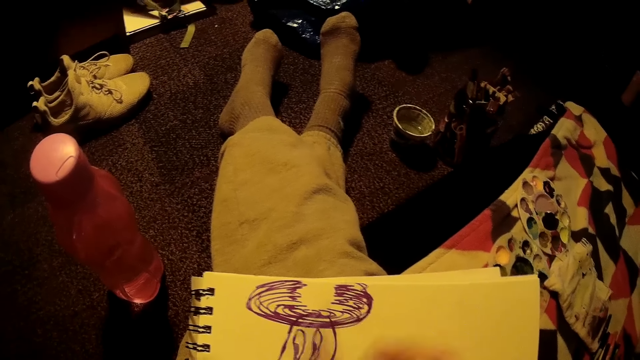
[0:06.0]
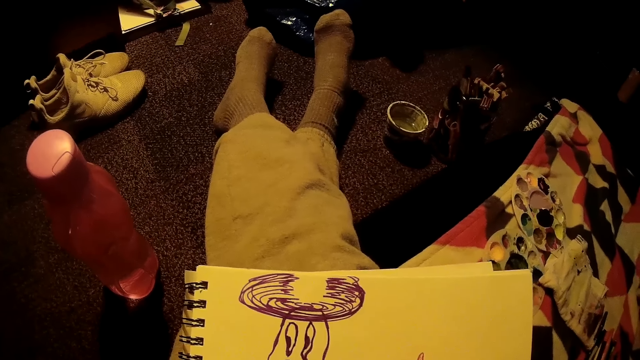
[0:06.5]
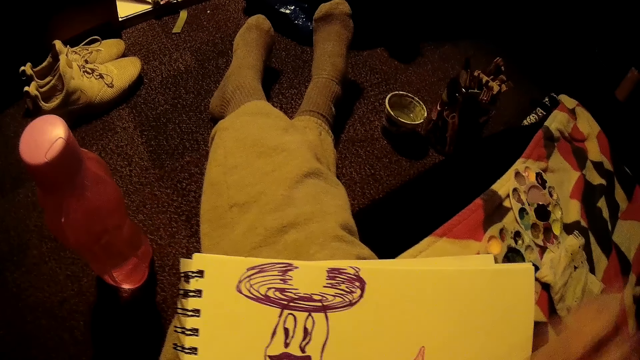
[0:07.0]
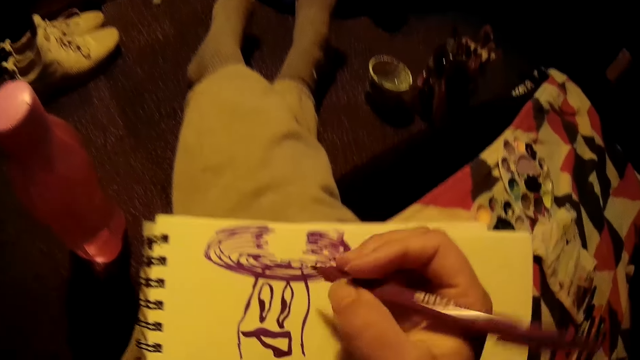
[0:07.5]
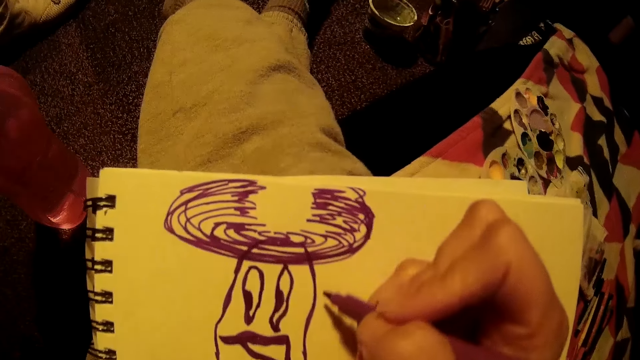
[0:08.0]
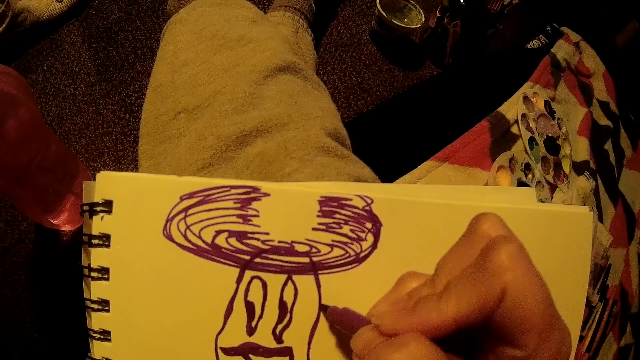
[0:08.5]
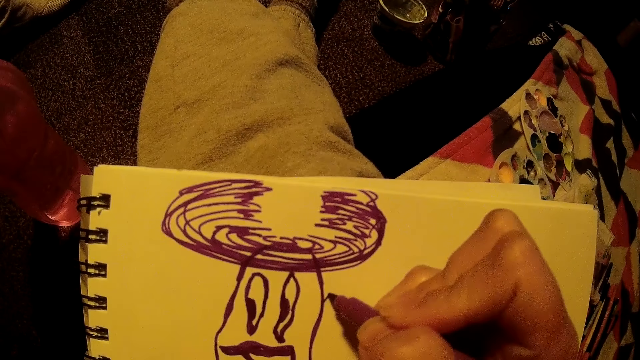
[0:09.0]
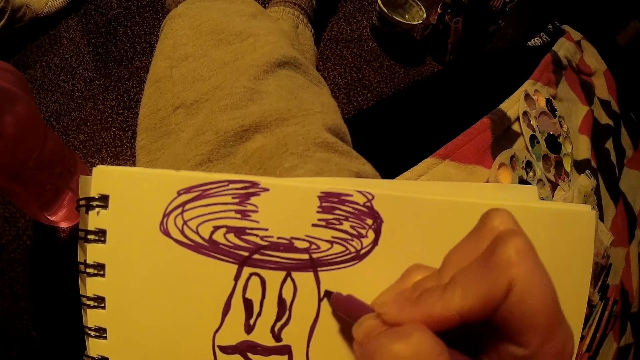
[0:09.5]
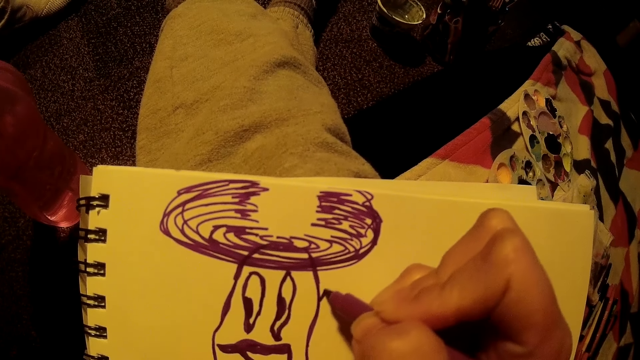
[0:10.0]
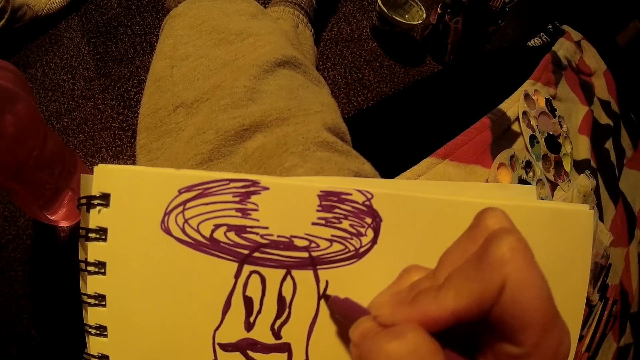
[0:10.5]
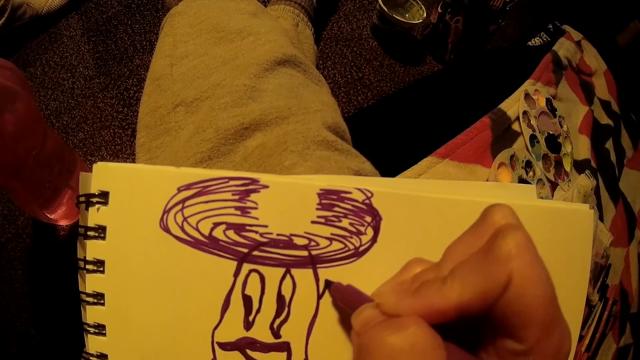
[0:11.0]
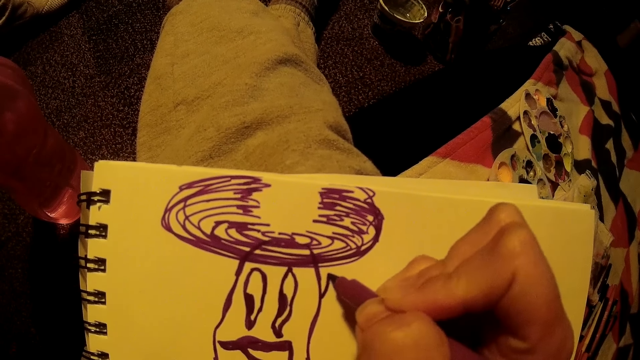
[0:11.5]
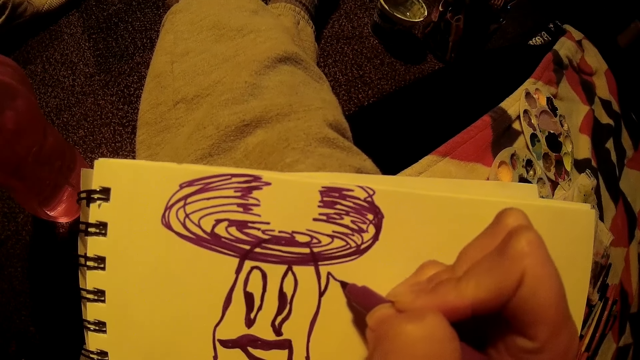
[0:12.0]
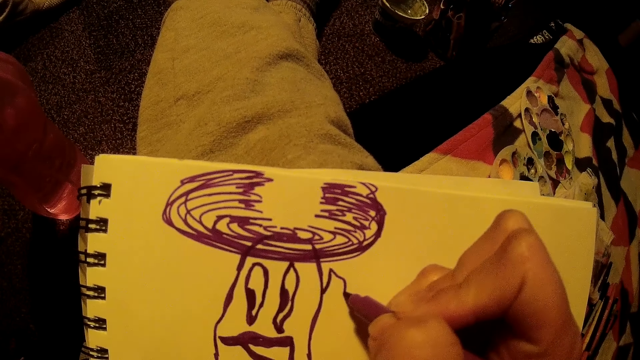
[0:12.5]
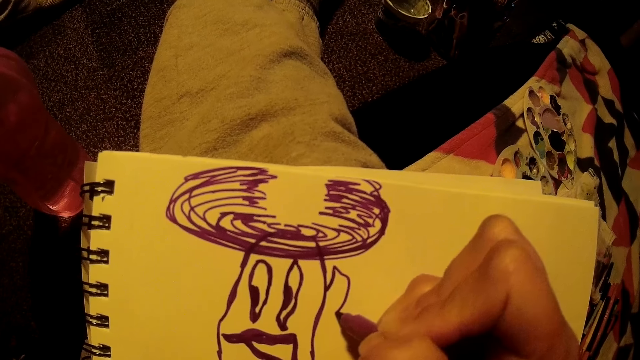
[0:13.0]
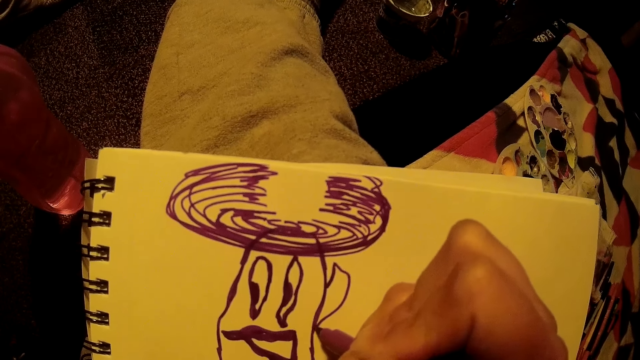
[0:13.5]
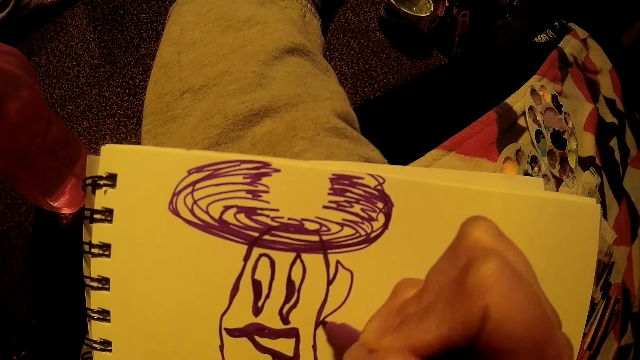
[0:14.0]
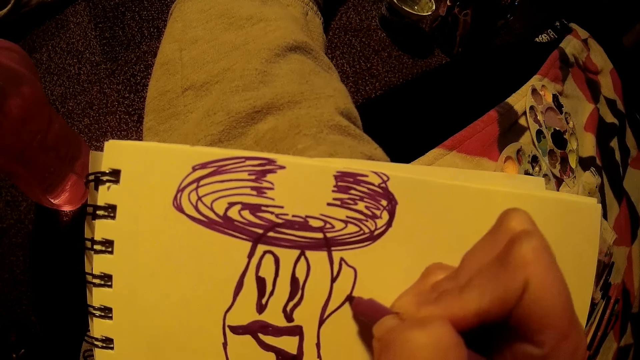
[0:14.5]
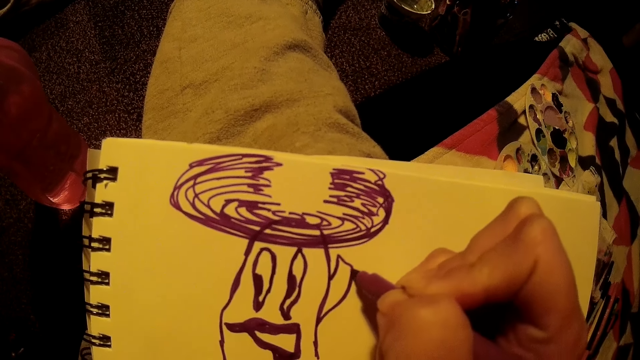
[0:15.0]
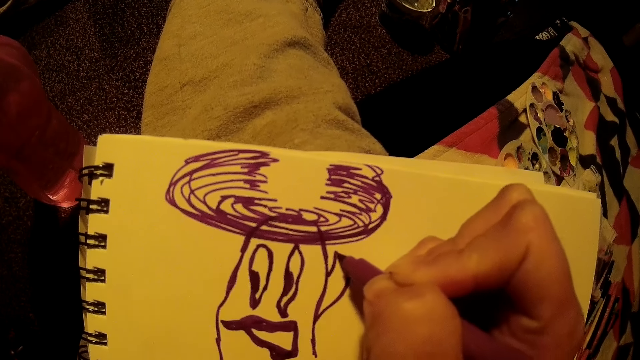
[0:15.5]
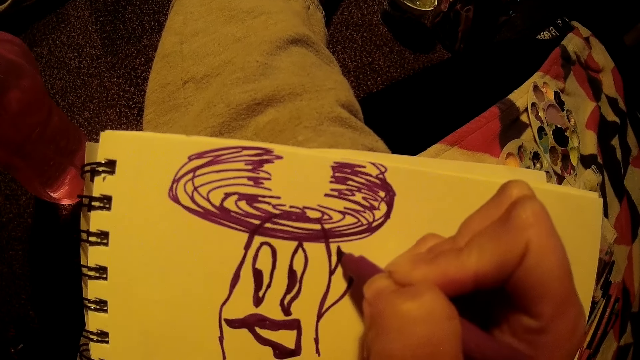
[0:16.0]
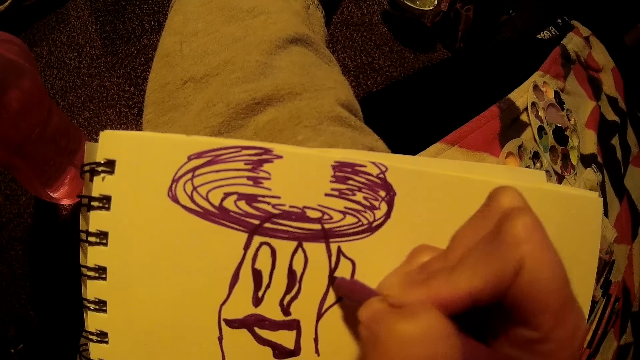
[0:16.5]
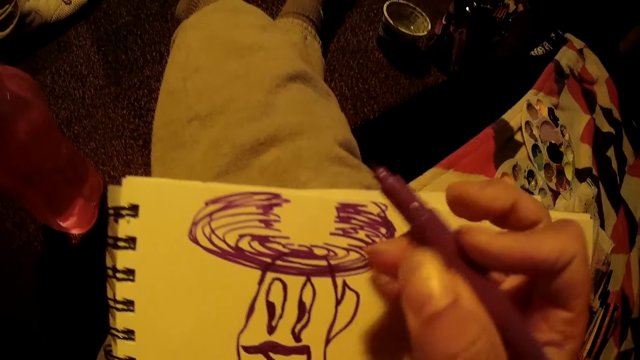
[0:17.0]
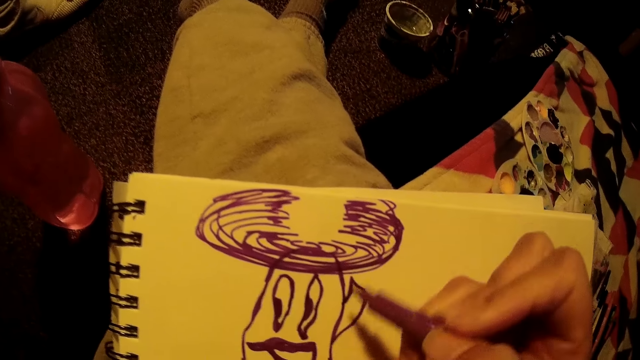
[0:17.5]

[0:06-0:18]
The camera wearer moves a drawing pen. She draws on a drawing book or paper pad with a colour pen or drawing pen in her right hand. She draws on the paper pad with the drawing pen again.

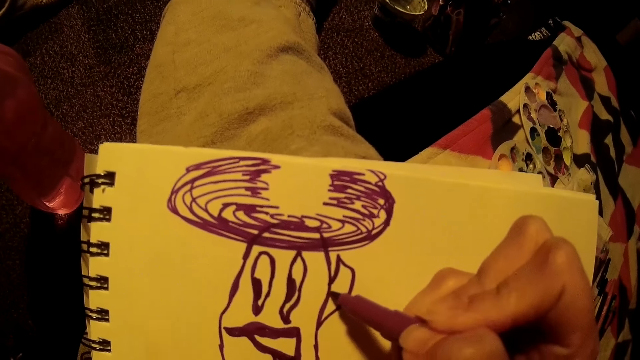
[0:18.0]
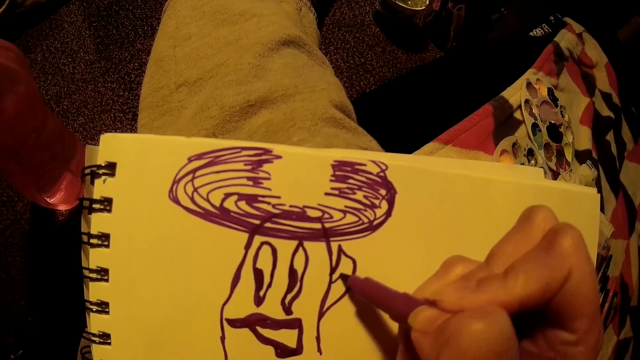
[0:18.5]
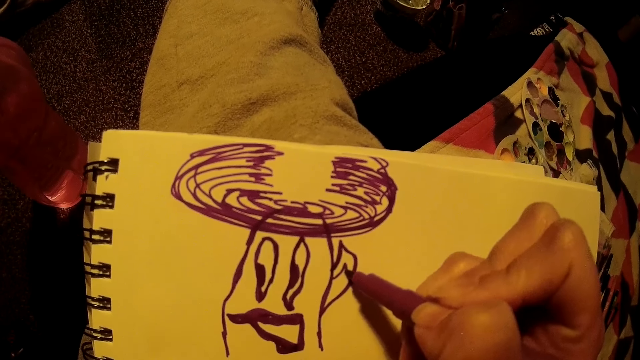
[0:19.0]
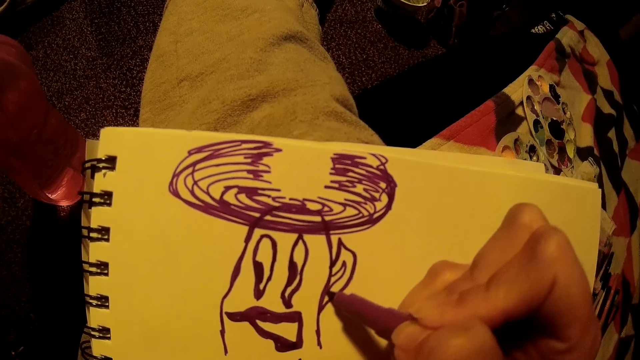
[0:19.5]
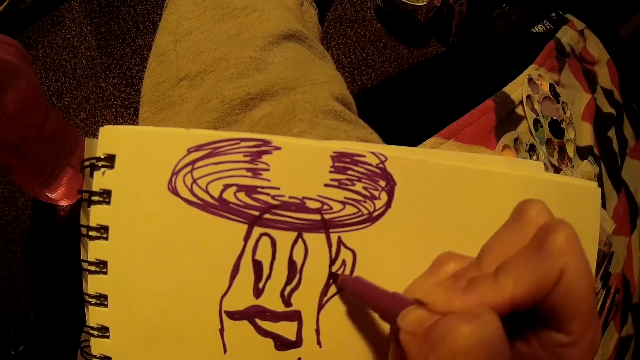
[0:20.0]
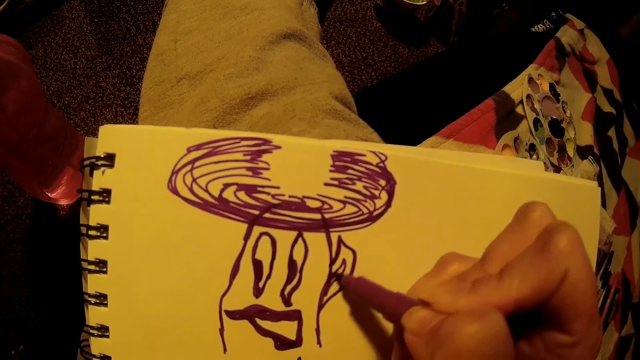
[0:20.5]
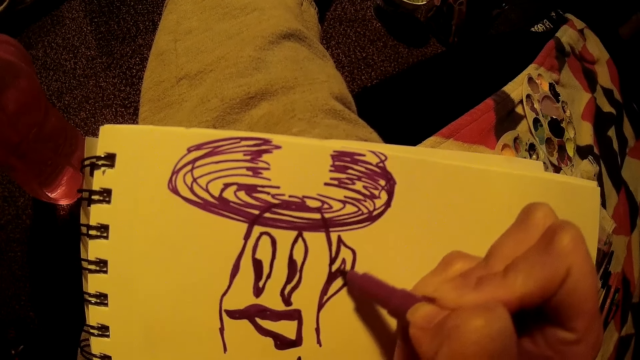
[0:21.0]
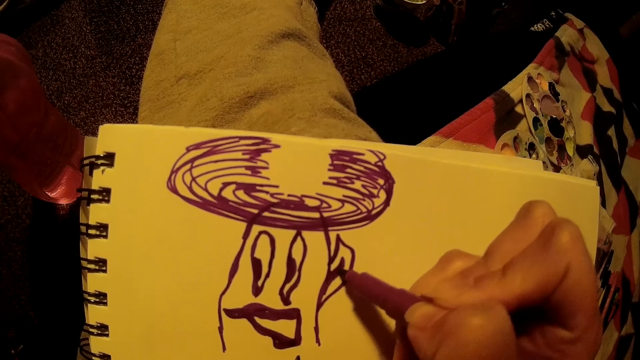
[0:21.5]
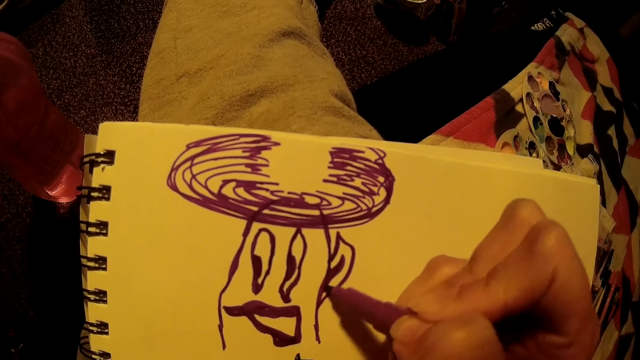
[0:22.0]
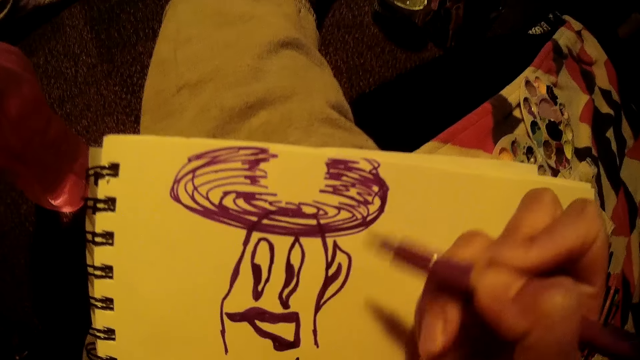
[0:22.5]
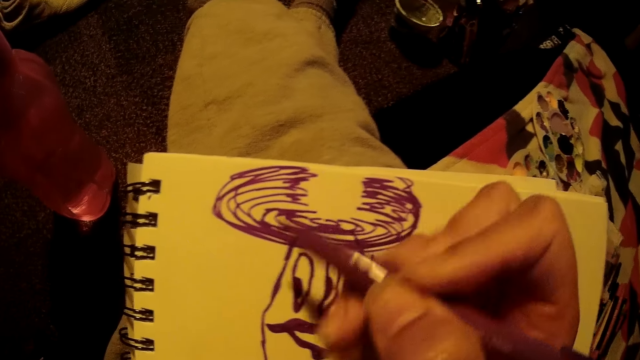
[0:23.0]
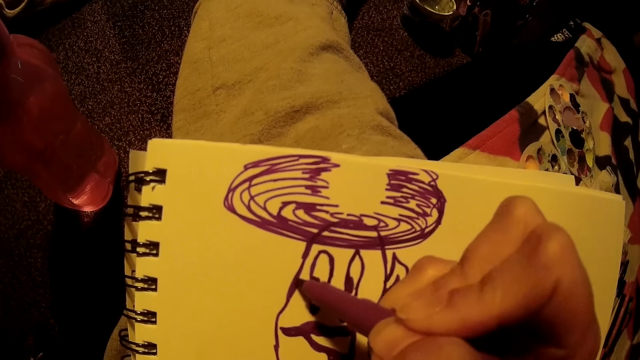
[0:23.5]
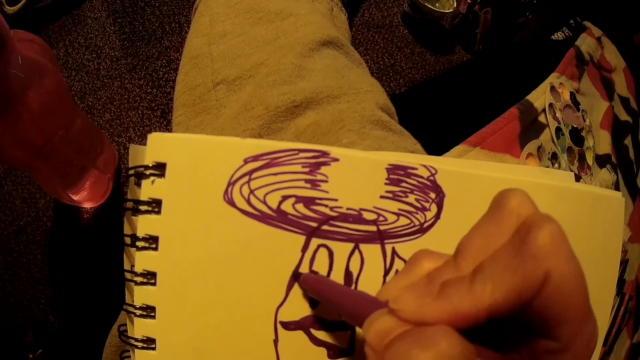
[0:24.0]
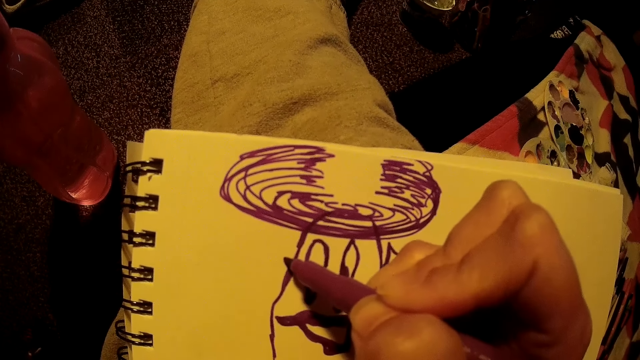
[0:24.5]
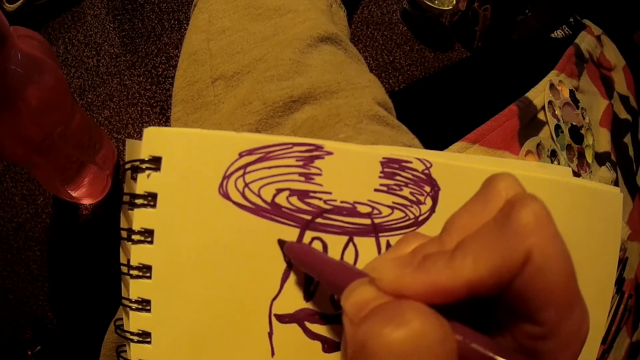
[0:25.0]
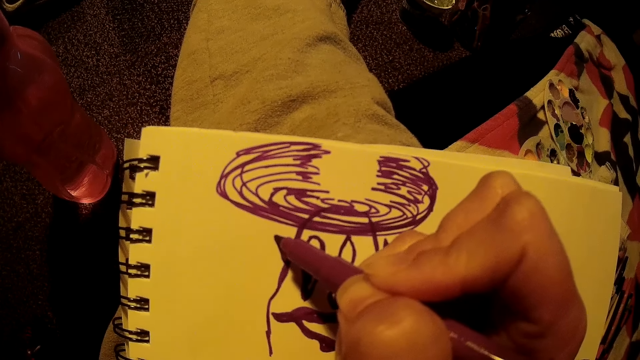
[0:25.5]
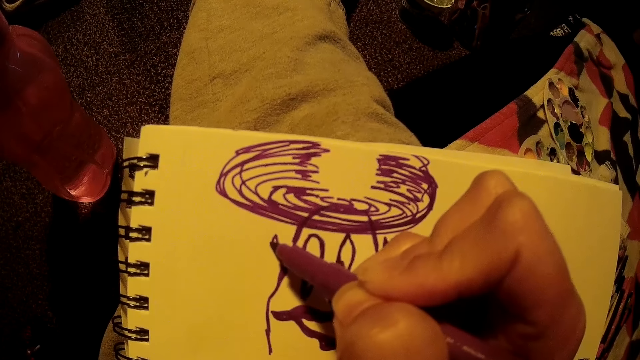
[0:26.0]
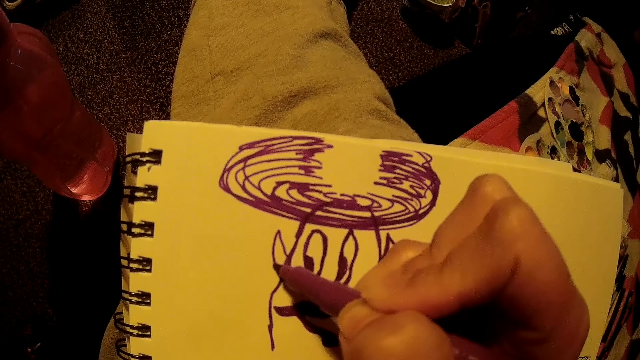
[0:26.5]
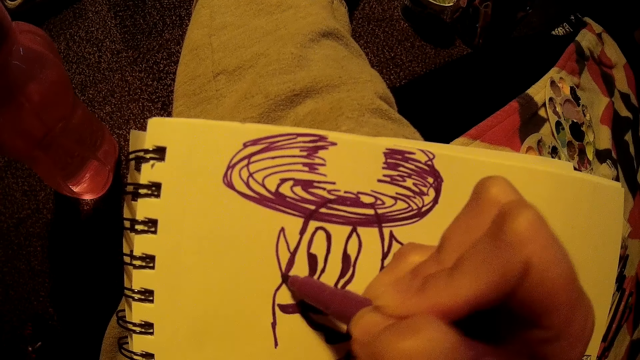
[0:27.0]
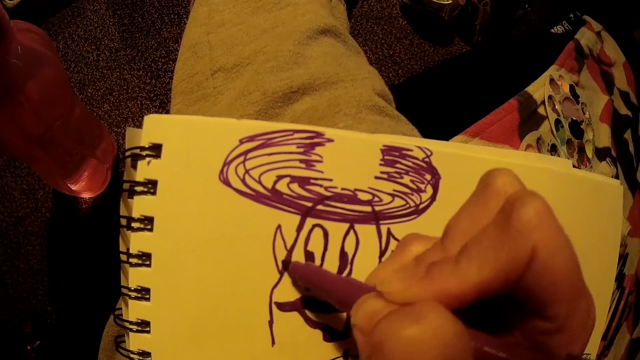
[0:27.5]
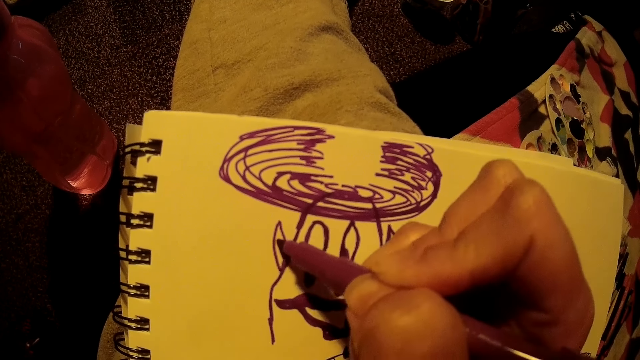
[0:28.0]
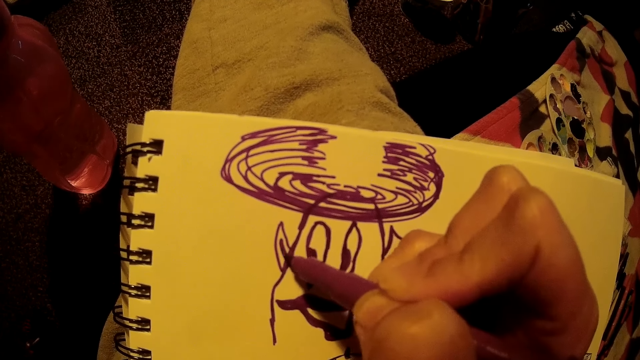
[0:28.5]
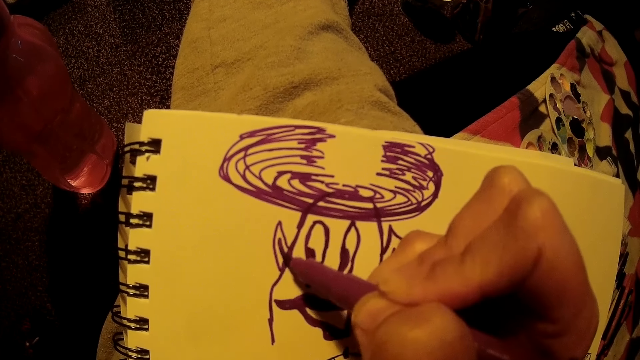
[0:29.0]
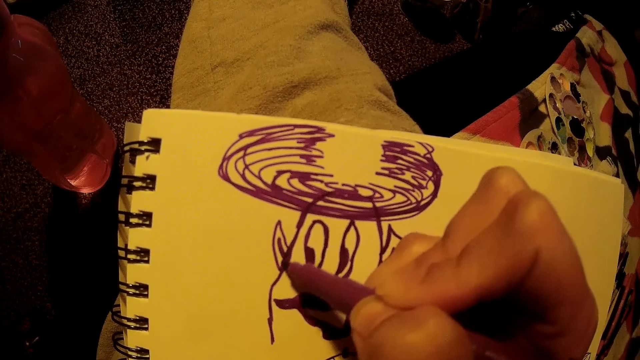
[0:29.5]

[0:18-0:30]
The camera wearer draws on a paper pad with a drawing pen. They lift up the drawing pen. They draw on the paper pad with the drawing pen. They draw on the paper pad with the drawing pen again.
